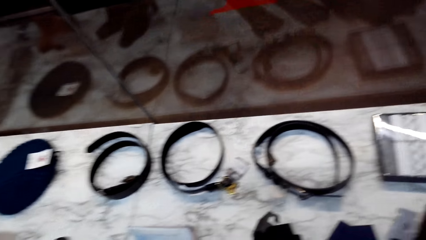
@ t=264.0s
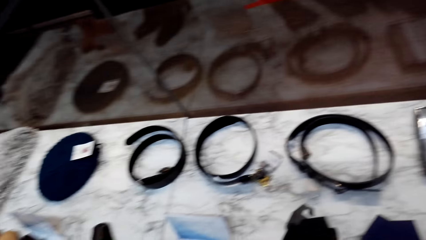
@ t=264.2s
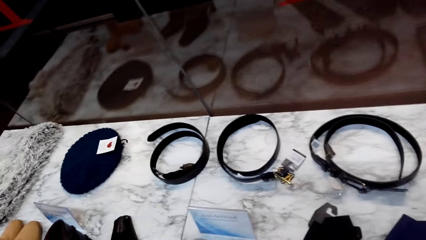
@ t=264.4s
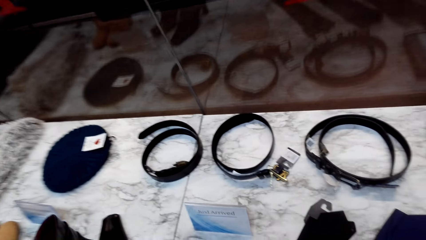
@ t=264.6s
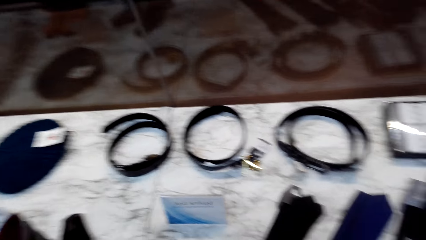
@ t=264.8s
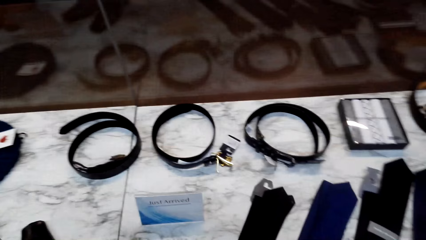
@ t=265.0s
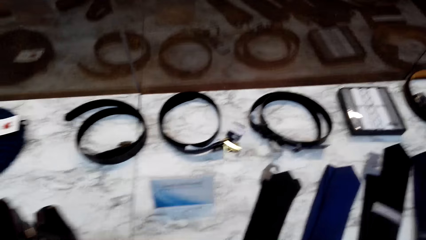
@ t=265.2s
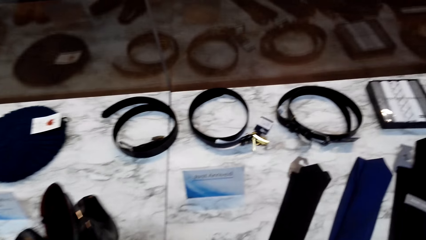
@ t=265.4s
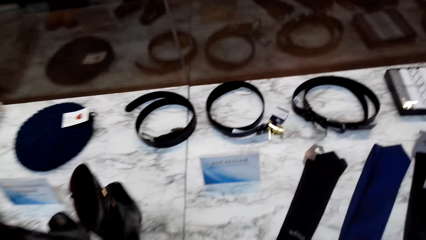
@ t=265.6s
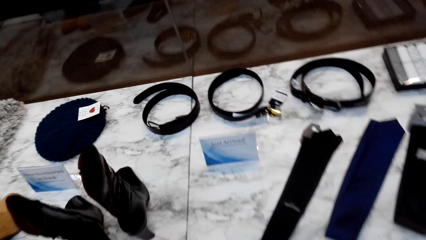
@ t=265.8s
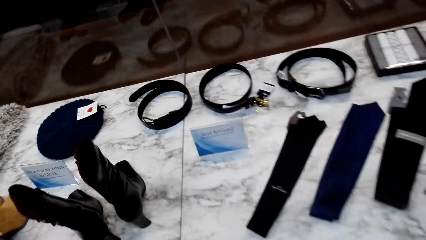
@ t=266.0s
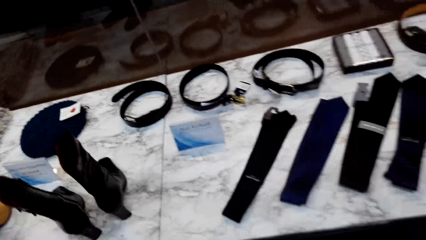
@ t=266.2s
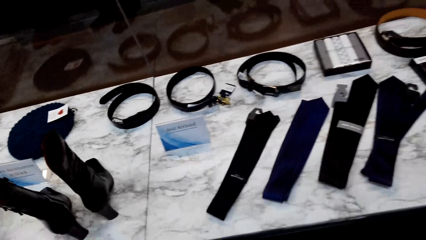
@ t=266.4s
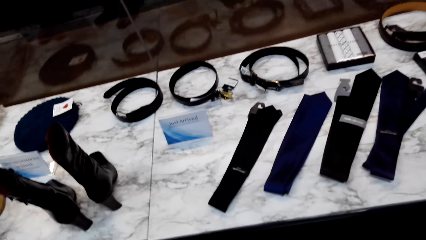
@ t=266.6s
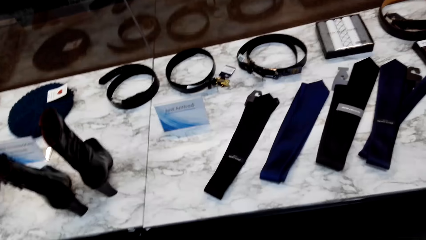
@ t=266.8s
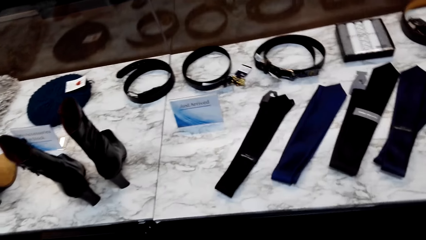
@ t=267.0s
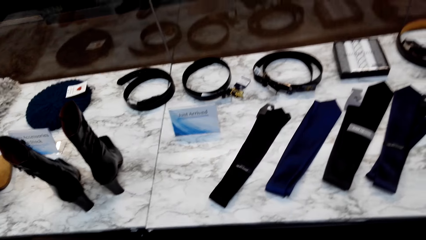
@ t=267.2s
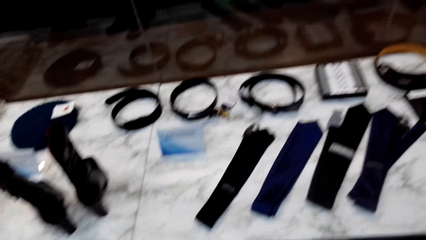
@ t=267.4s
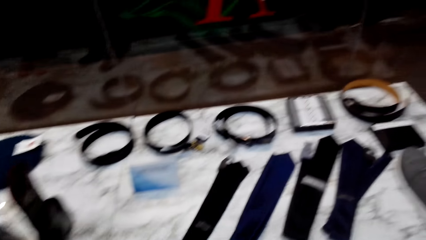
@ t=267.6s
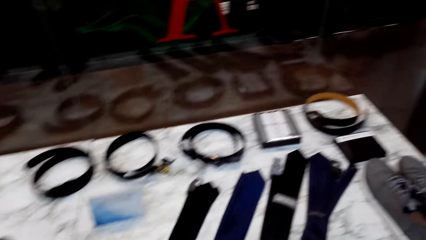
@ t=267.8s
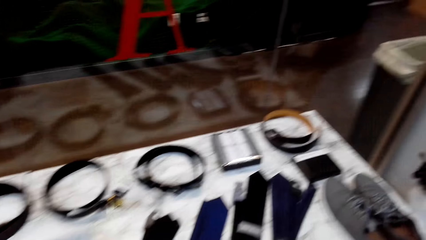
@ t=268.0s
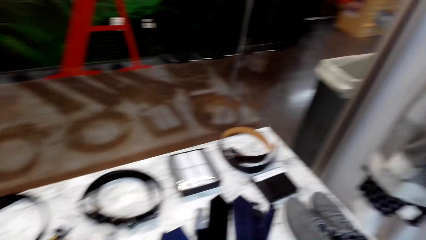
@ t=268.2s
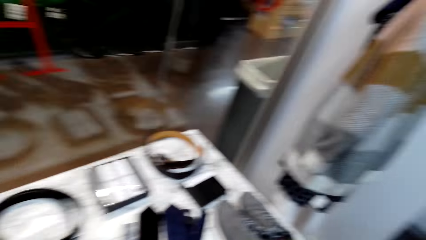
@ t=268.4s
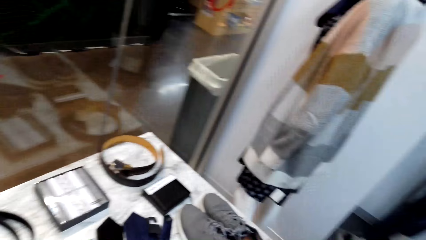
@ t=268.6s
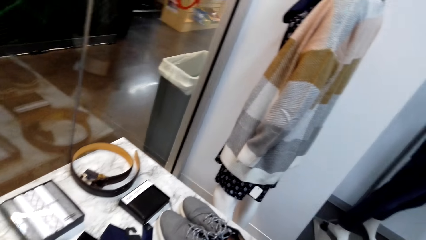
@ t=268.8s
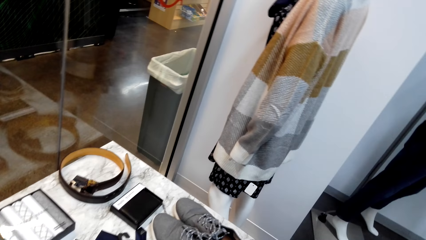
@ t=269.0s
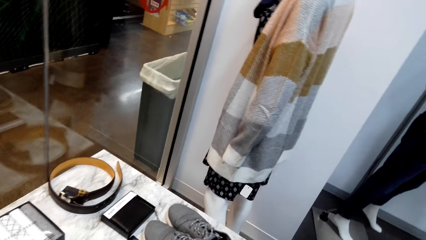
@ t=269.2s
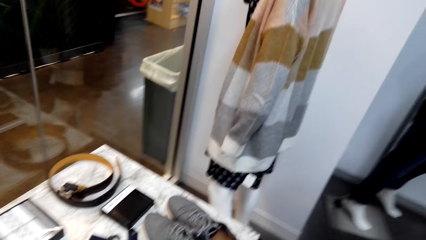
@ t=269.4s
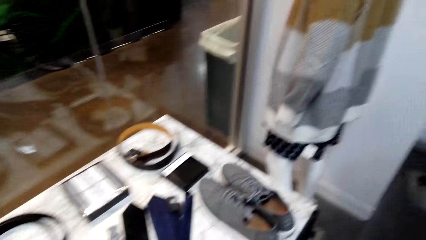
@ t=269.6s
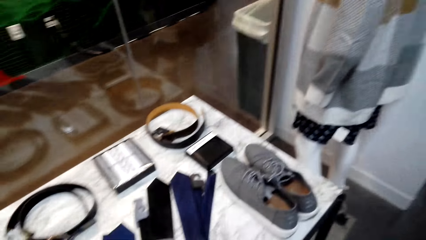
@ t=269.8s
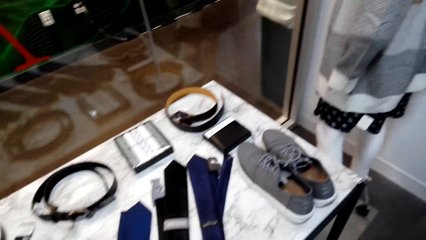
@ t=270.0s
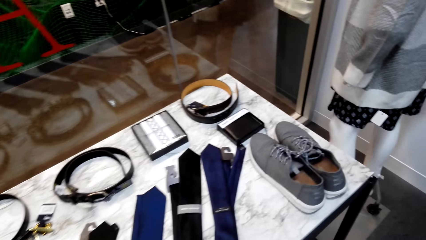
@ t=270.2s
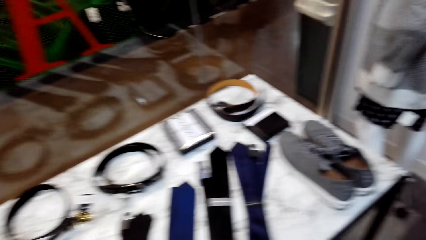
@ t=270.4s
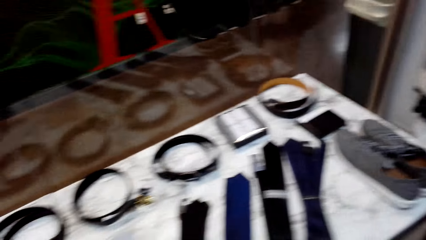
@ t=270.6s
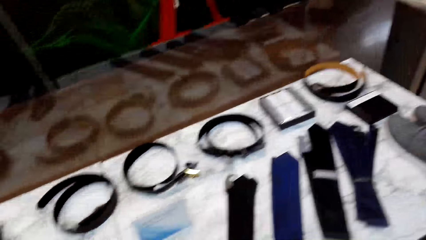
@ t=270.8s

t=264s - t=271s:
The camera wearer looks around the table.

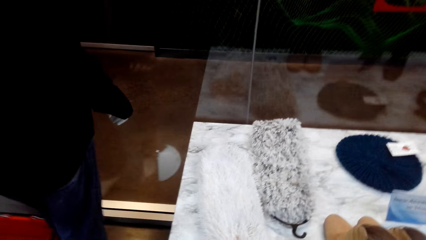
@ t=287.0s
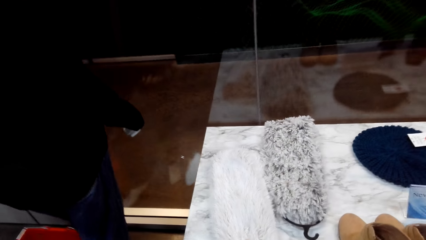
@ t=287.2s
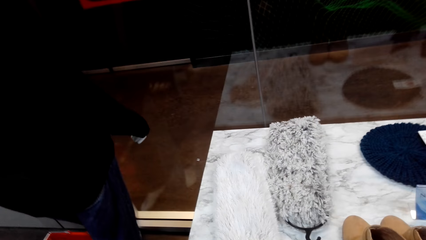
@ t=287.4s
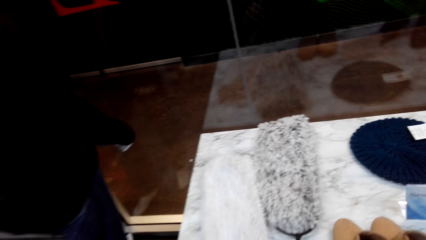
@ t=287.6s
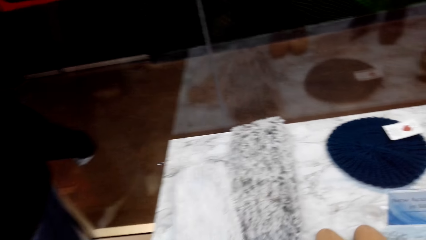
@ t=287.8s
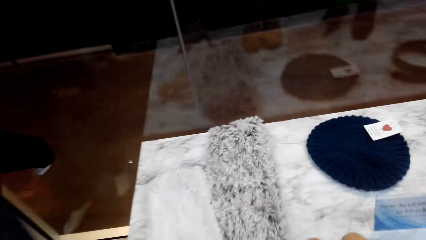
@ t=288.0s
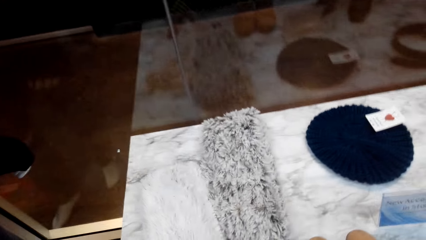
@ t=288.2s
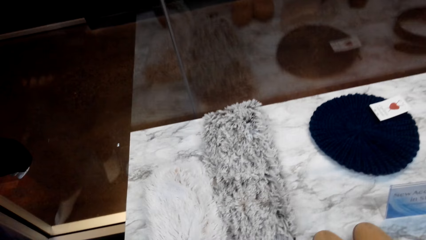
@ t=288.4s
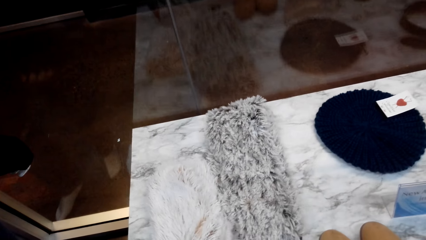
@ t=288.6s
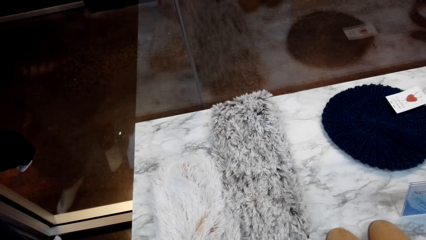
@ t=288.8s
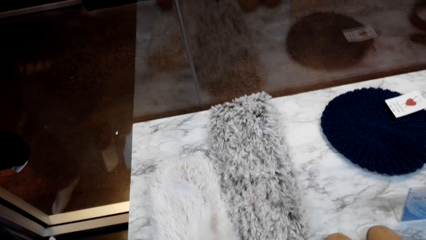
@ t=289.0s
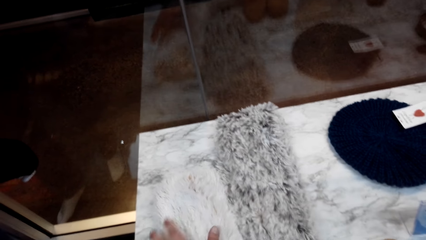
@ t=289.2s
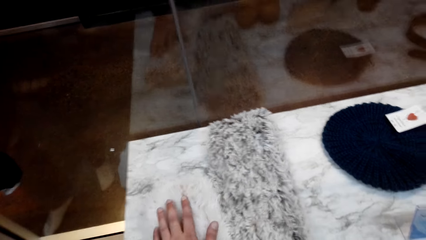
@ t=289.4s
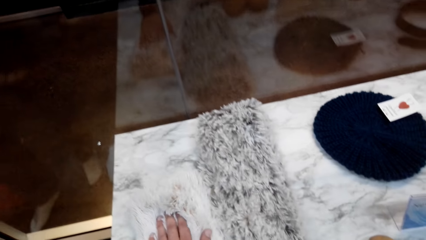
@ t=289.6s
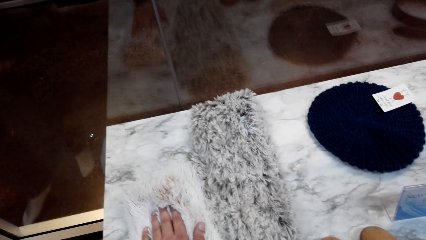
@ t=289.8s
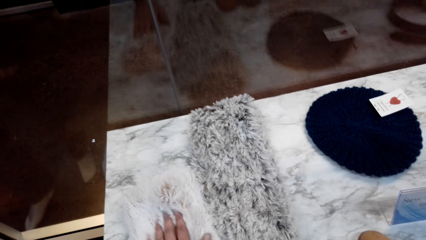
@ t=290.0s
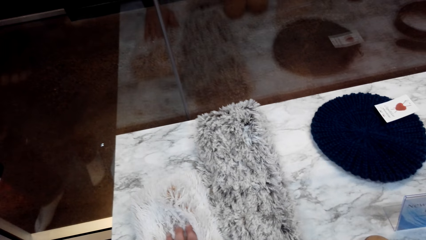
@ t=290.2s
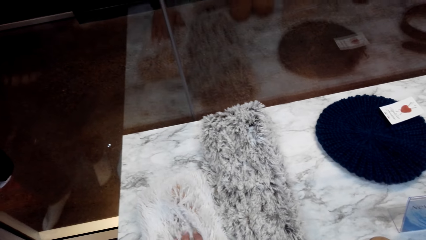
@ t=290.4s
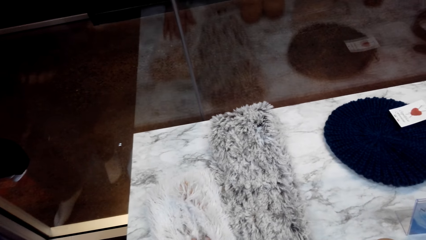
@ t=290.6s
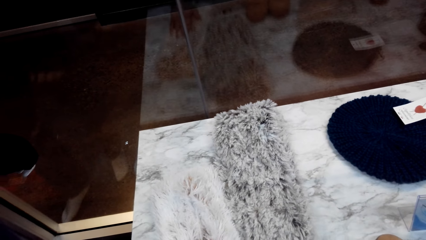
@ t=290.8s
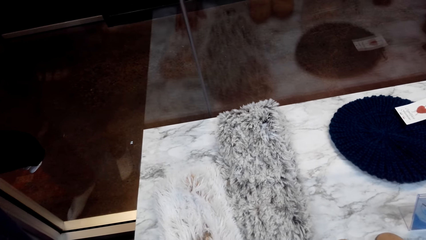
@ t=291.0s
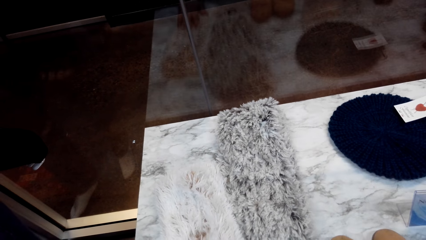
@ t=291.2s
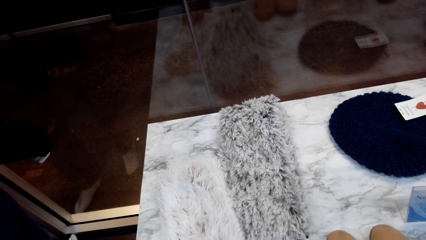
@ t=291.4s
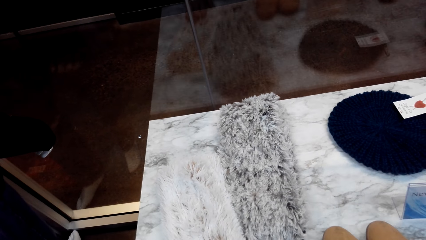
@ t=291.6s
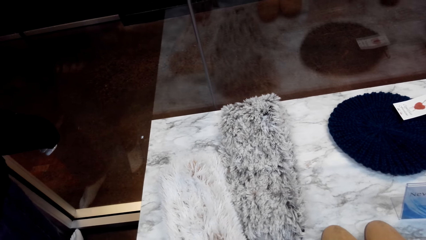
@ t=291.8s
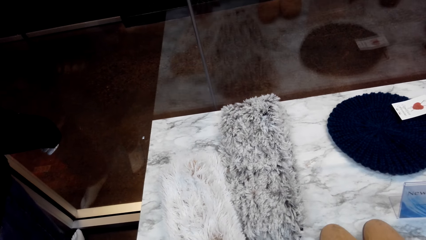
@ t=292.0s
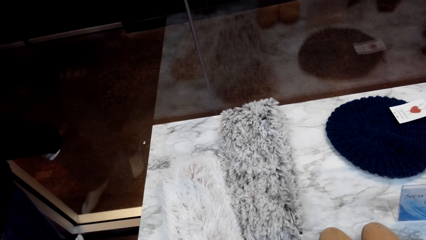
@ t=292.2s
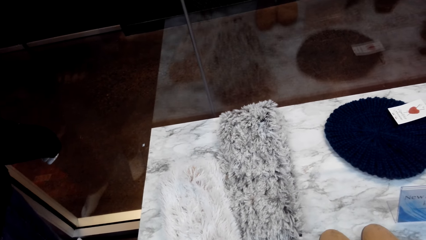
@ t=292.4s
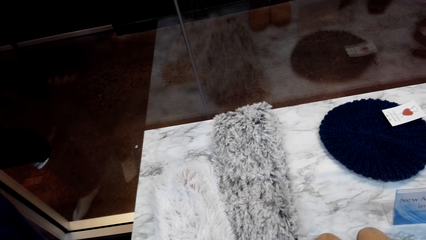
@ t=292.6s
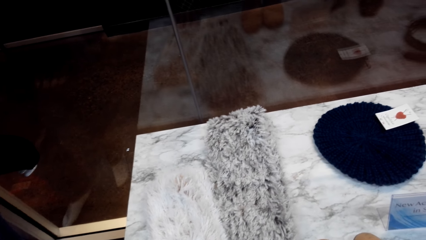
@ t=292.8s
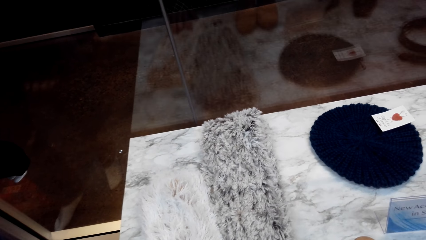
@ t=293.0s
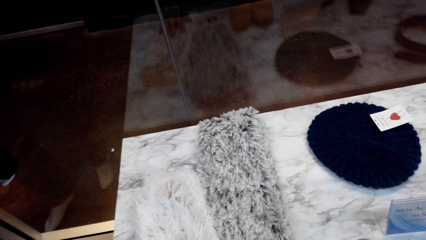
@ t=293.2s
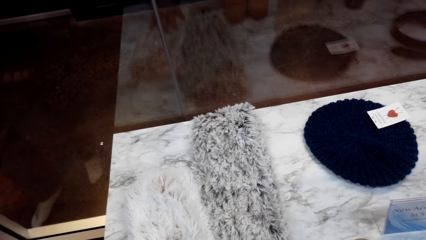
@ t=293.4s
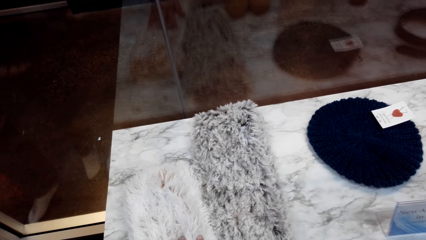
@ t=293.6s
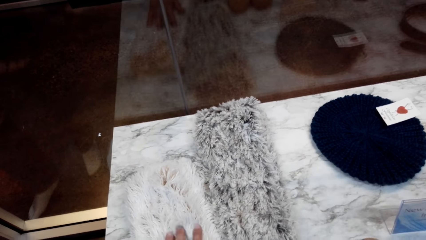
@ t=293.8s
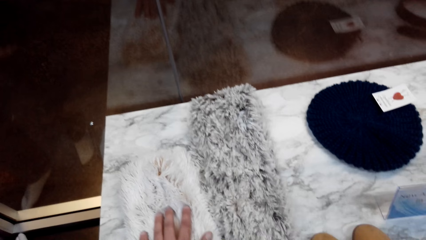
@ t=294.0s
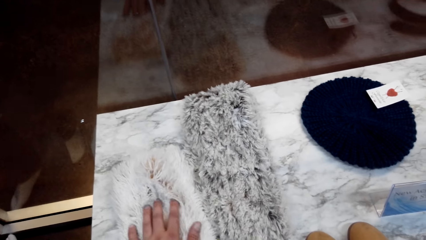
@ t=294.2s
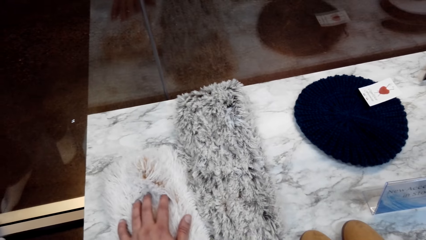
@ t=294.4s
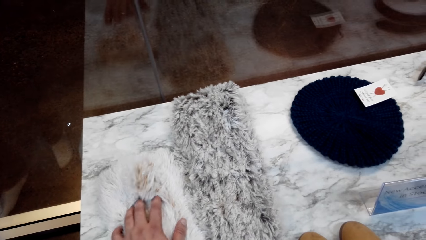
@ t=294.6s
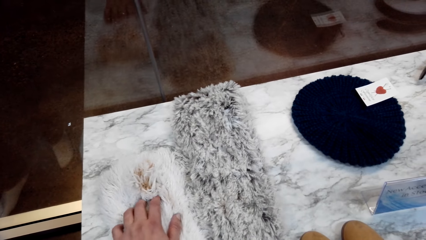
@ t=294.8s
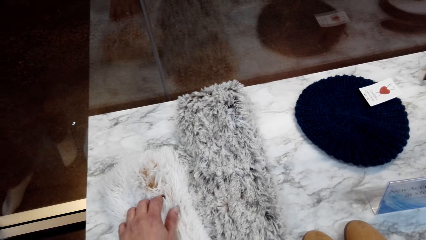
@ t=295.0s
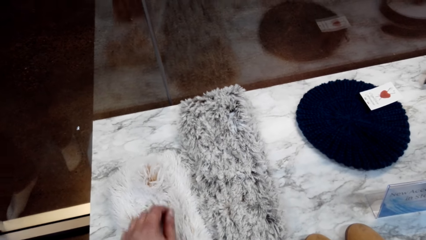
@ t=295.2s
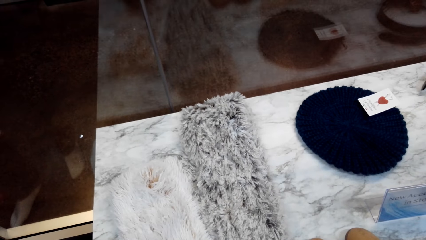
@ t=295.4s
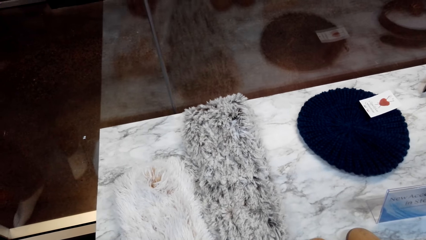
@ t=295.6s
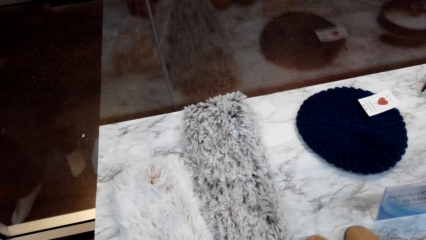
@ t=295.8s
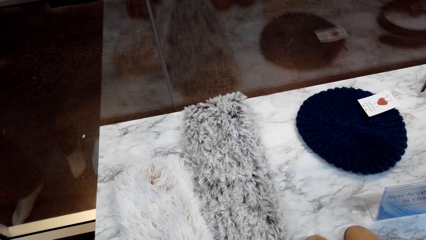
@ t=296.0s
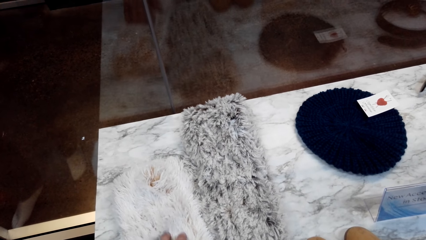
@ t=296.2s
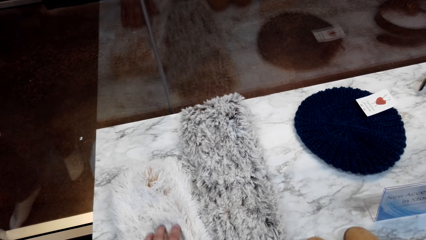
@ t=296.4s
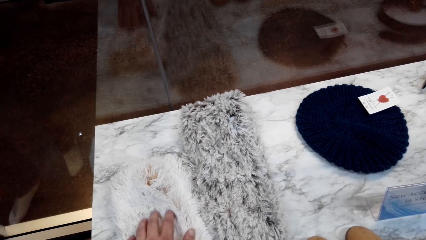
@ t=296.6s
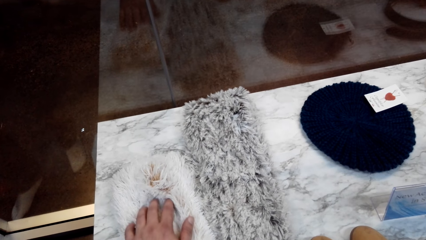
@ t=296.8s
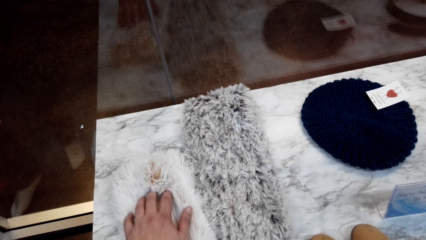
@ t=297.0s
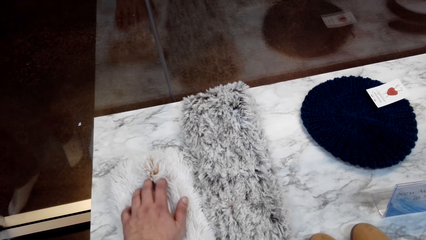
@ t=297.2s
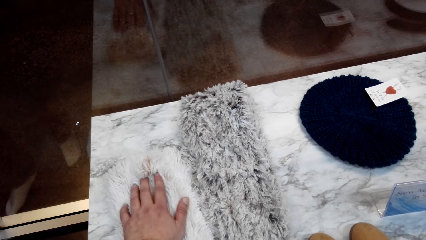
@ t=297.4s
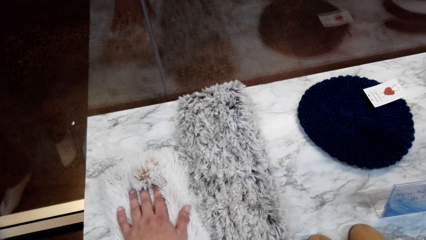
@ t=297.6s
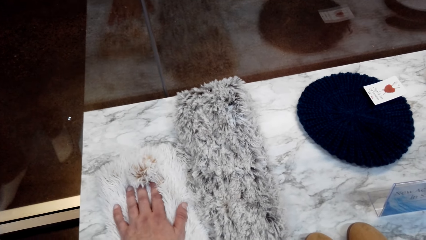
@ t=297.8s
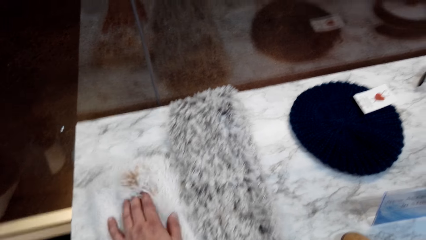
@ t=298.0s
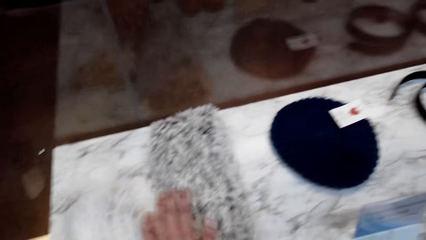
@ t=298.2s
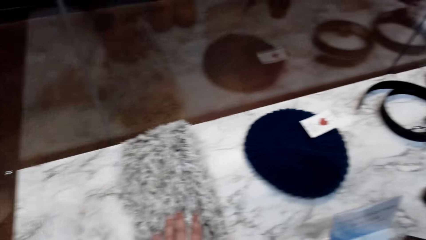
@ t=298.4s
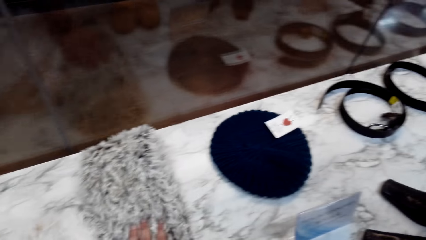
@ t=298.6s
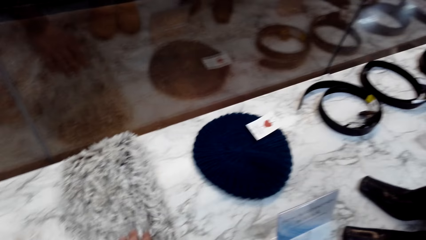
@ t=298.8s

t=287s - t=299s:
The camera wearer touches the scarf on the table.
